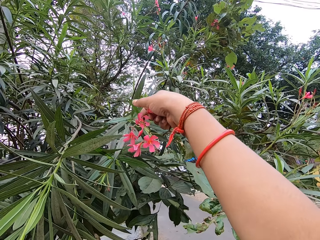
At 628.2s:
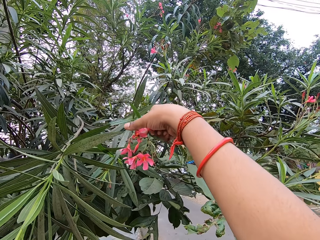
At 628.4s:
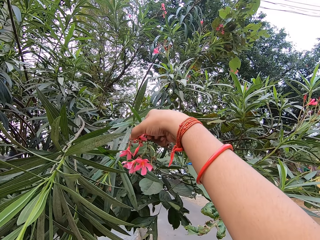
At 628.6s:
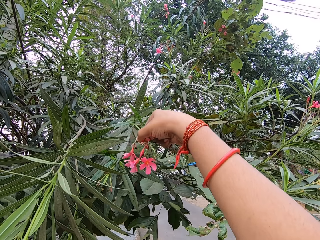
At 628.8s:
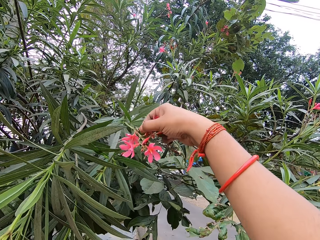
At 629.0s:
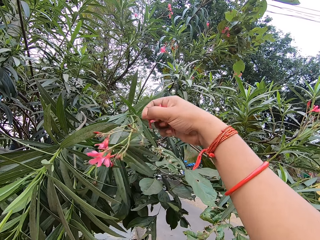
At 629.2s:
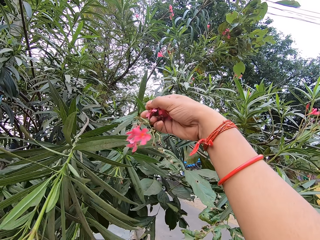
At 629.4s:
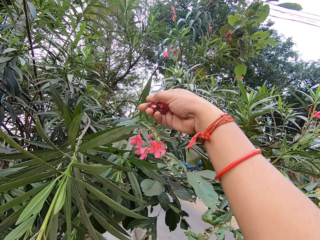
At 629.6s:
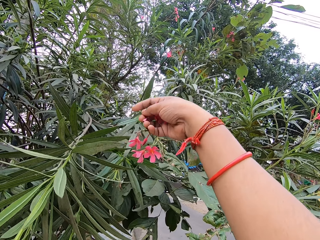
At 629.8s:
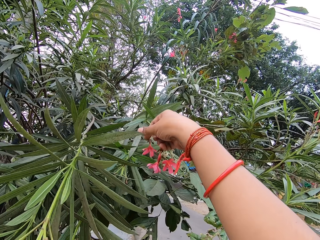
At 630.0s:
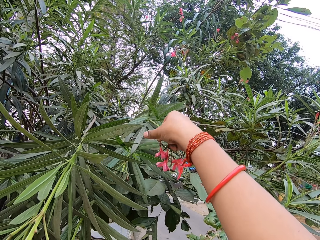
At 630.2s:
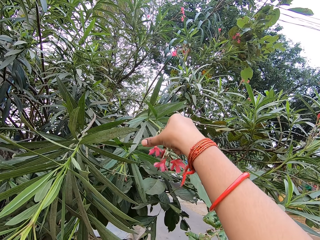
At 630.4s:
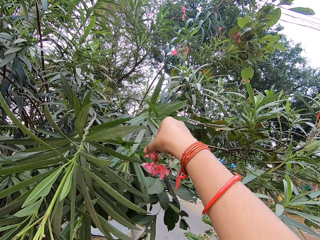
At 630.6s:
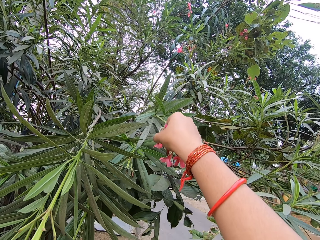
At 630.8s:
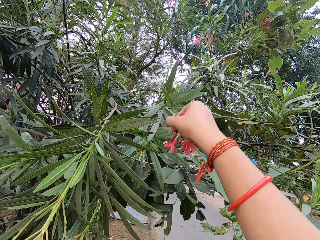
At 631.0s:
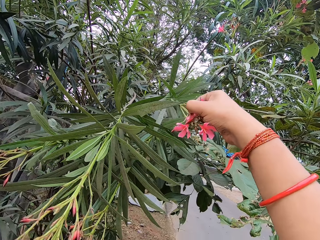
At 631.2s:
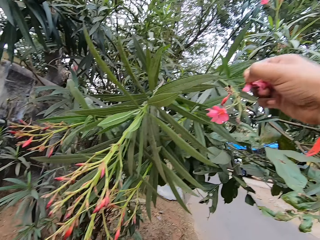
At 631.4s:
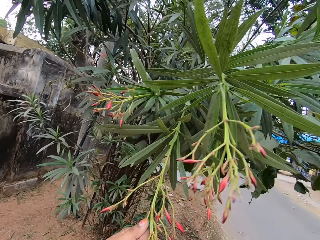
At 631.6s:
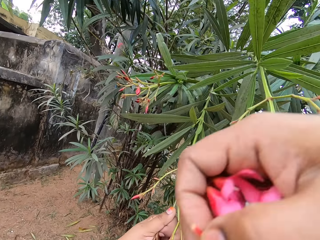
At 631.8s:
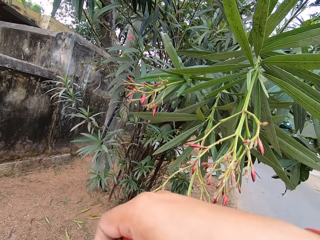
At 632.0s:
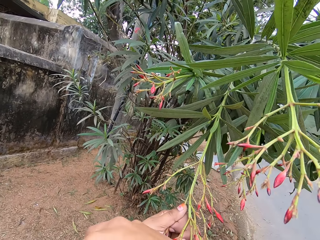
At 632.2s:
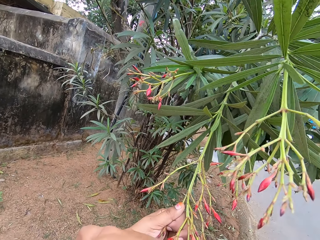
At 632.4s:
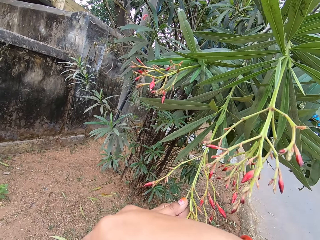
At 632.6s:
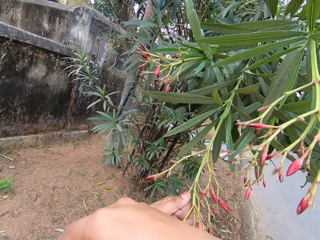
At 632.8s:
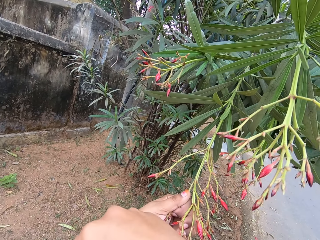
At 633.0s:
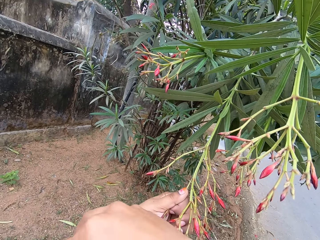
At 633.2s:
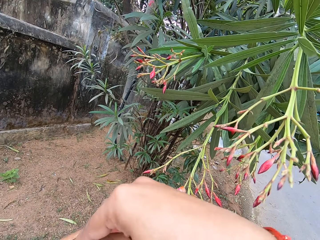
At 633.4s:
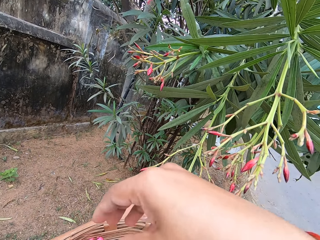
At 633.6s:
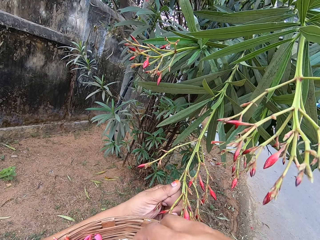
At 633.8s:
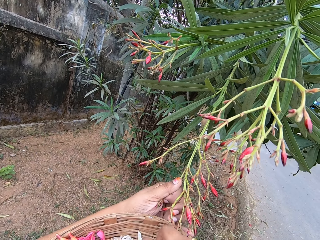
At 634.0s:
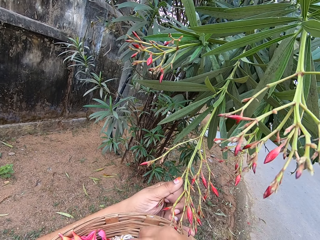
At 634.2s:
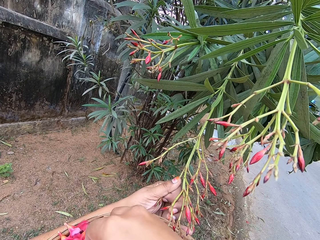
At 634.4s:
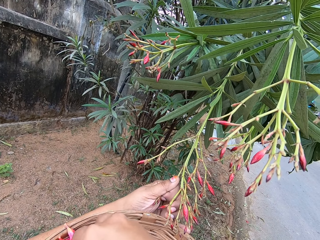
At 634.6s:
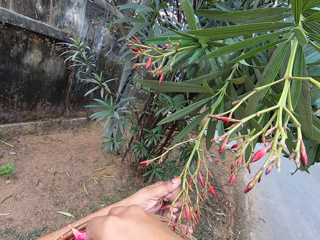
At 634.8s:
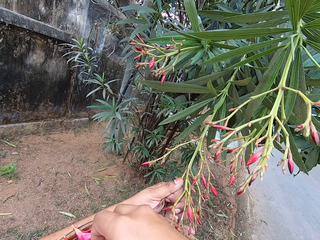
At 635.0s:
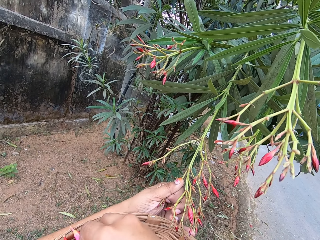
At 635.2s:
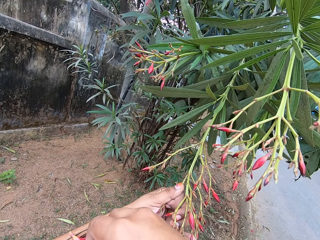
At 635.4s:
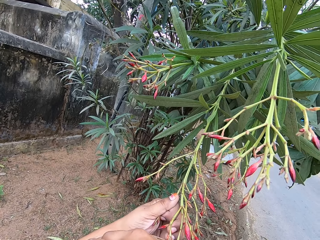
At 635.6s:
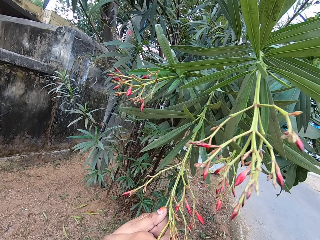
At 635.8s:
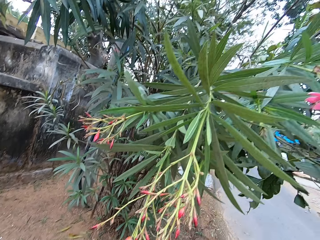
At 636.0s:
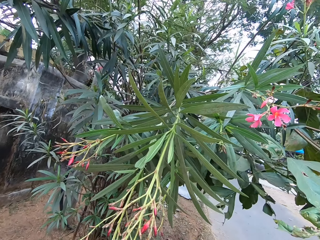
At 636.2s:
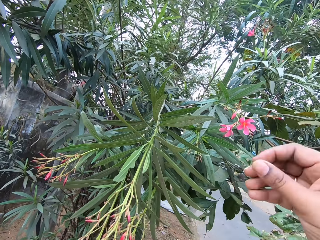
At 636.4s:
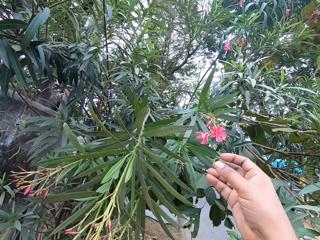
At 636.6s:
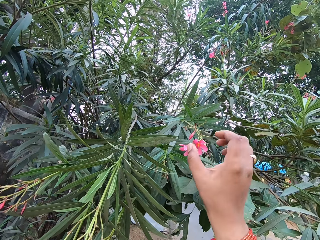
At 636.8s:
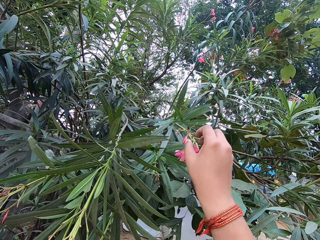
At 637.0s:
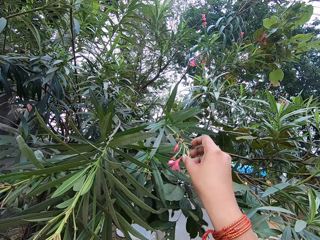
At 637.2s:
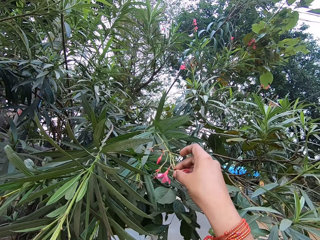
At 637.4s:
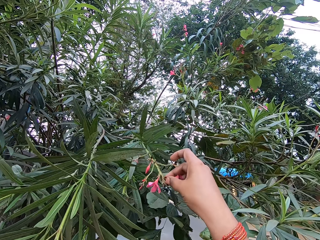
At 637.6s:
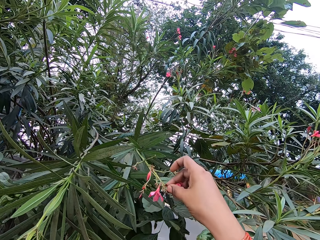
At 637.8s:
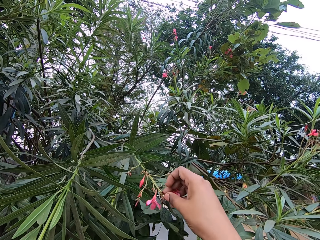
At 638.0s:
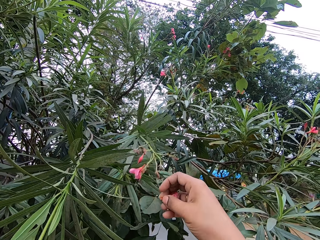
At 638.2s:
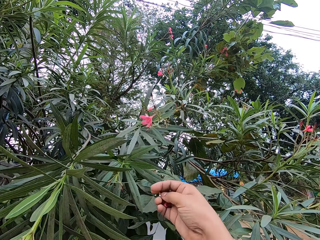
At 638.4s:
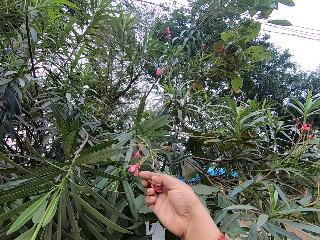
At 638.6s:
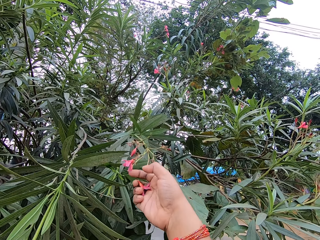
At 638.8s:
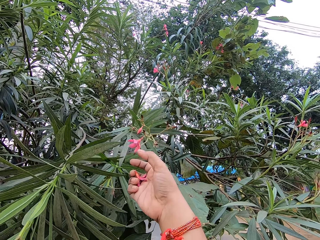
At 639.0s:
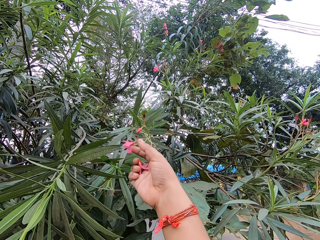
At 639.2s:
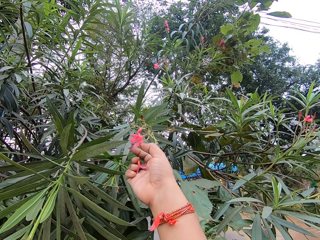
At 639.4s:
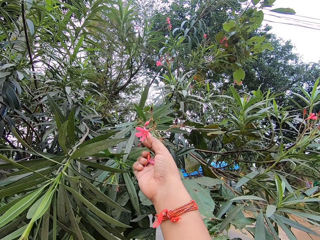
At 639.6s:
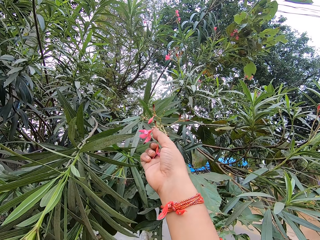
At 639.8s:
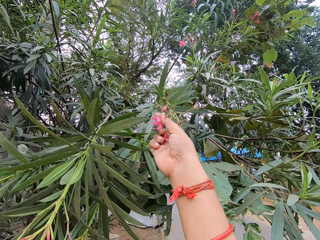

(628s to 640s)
The camera wearer holds a branch of a tree. They place the flowers in the weaving basket. They hold the basket of flowers. They arrange the flowers in the weaving basket. They harvest flowers from the tree.

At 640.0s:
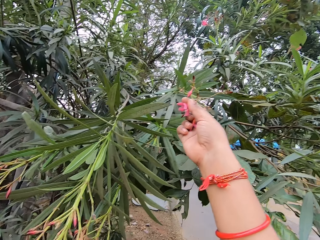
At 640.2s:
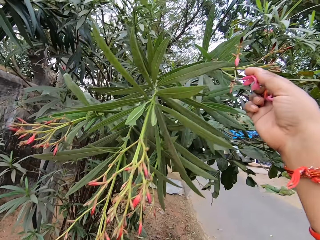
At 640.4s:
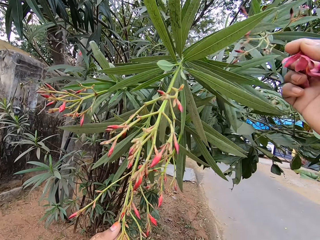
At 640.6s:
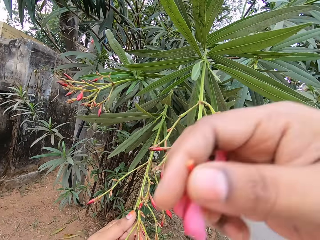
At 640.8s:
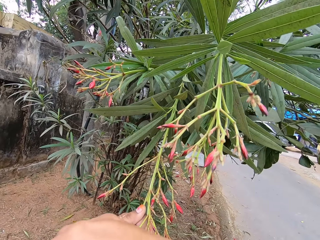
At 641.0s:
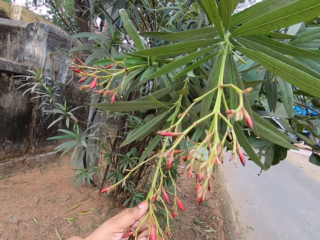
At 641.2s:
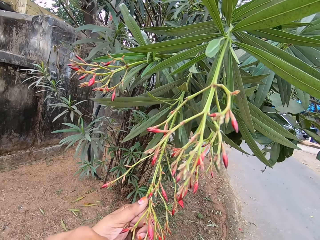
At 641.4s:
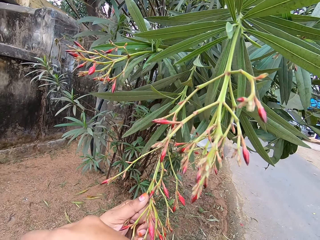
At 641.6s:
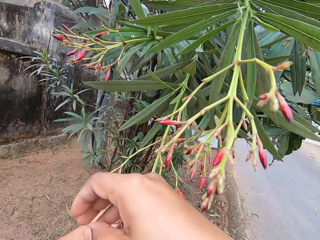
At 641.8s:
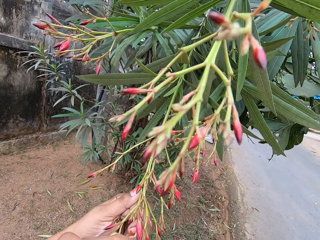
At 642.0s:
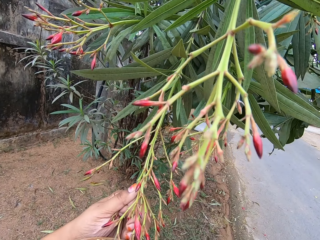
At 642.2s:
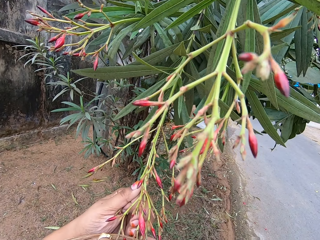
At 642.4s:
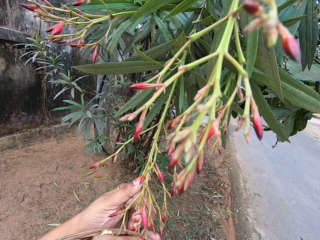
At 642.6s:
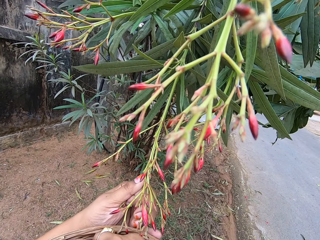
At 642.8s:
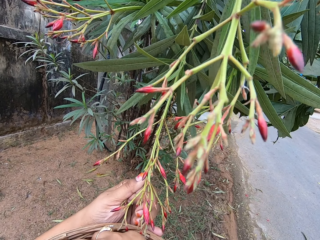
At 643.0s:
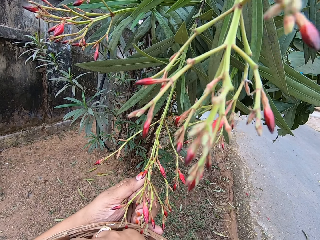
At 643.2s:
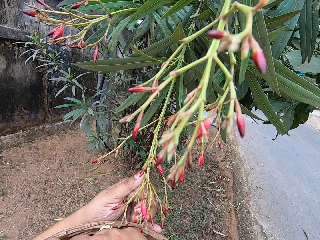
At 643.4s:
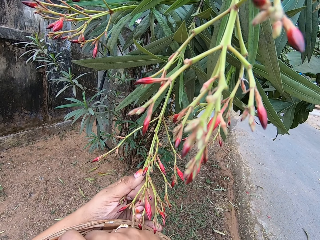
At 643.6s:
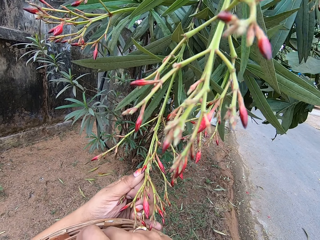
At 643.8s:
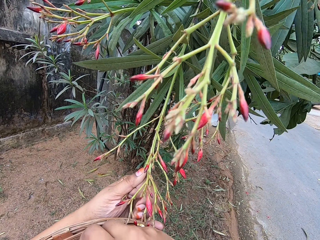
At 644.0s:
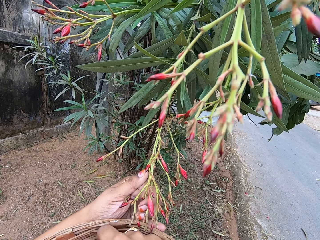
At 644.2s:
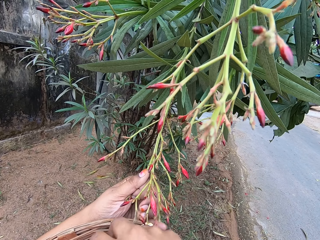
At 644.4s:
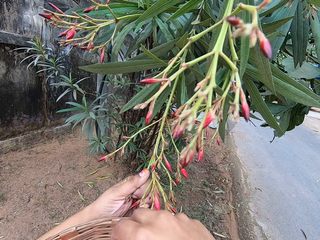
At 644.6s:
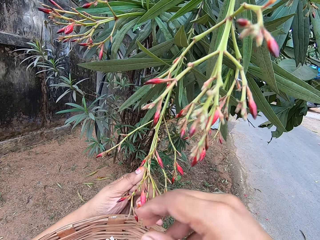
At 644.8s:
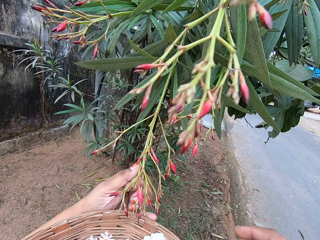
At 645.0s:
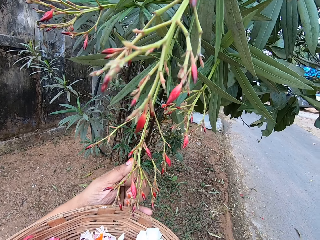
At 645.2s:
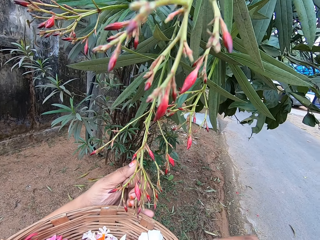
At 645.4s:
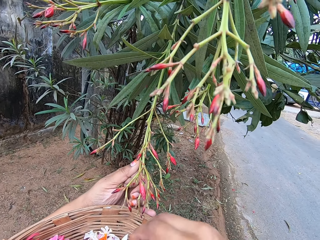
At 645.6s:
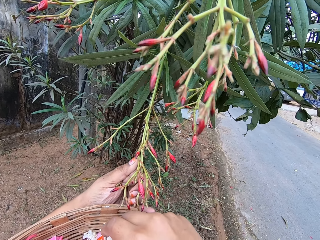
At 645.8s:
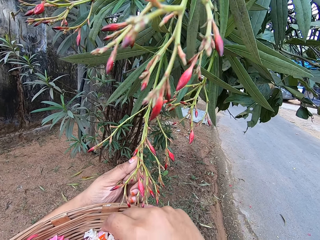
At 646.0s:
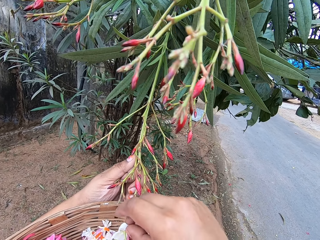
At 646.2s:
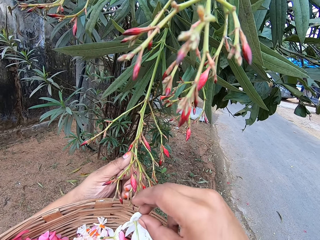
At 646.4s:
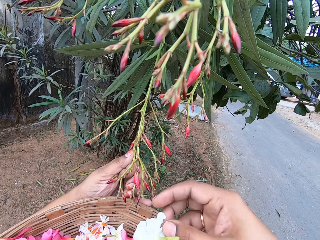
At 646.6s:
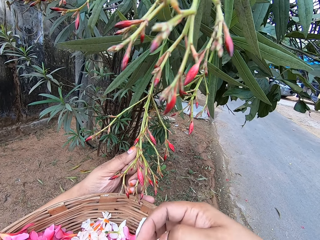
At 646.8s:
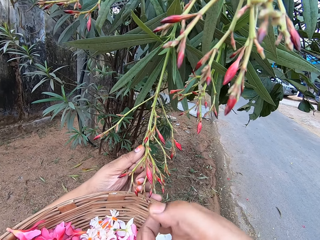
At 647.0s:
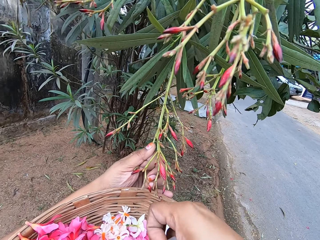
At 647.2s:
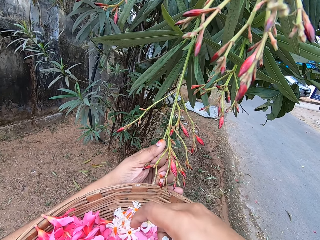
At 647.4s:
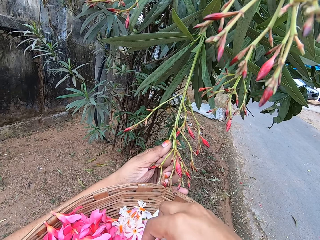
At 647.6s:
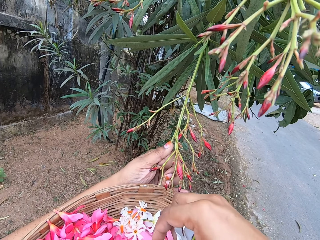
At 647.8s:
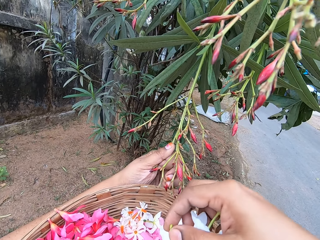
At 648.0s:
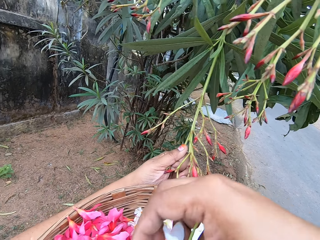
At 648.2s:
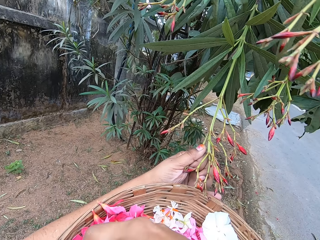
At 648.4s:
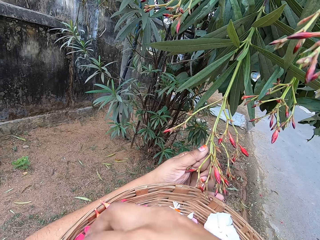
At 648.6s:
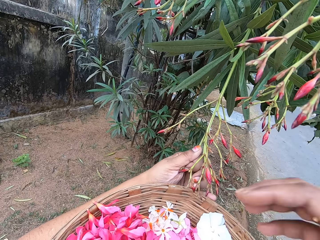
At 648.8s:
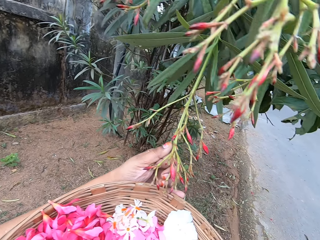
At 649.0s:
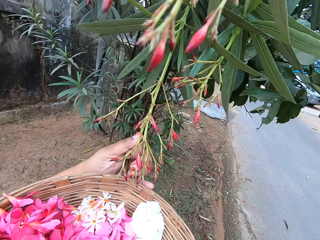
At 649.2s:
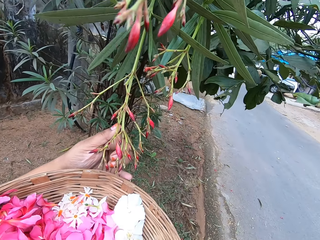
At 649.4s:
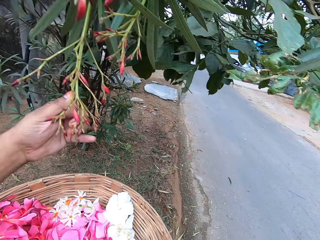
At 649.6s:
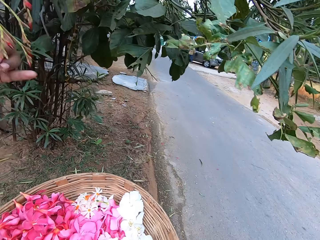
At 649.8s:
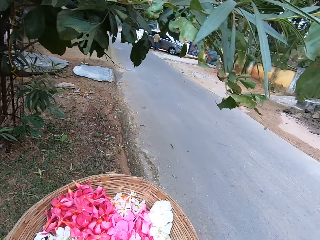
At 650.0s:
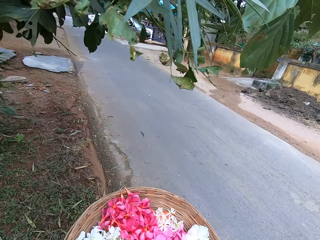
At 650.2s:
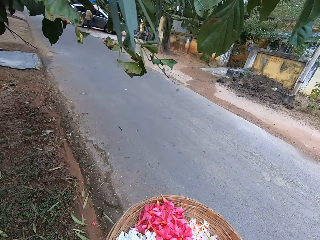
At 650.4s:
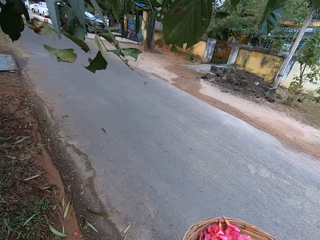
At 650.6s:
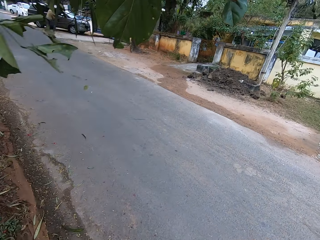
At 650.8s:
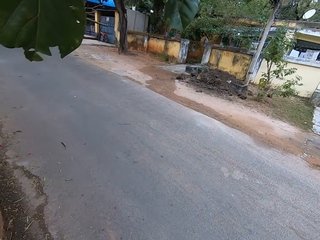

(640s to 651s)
The camera wearer holds a branch of a tree and holds a basket of flowers. They place the flowers in the weaving basket. They arrange the flowers in the weaving basket. They hold the basket of flowers and hold the branch of the tree. They carry the basket of flowers.
